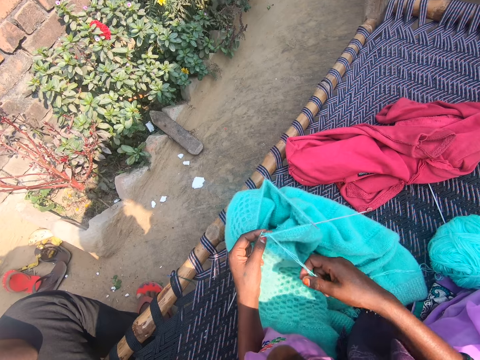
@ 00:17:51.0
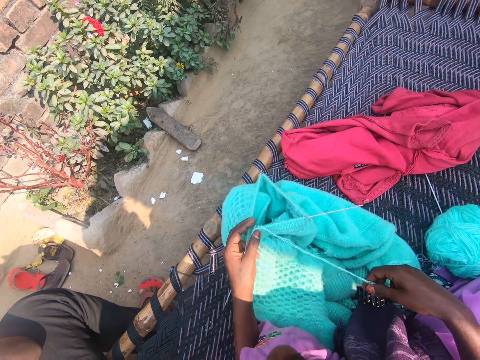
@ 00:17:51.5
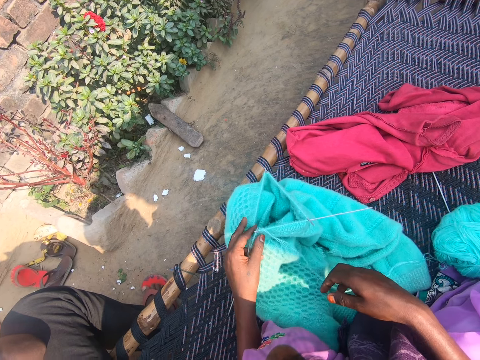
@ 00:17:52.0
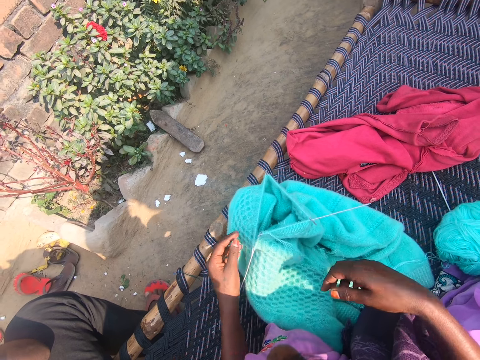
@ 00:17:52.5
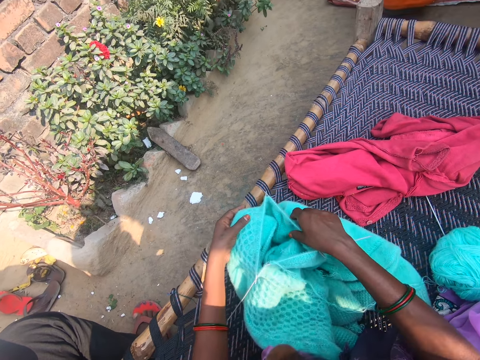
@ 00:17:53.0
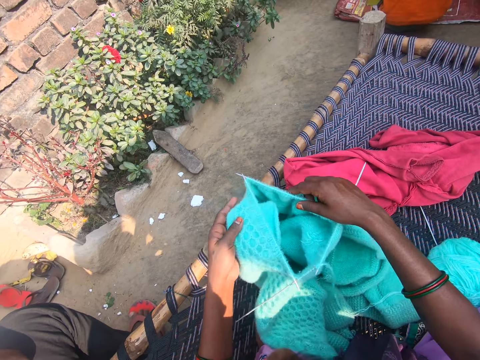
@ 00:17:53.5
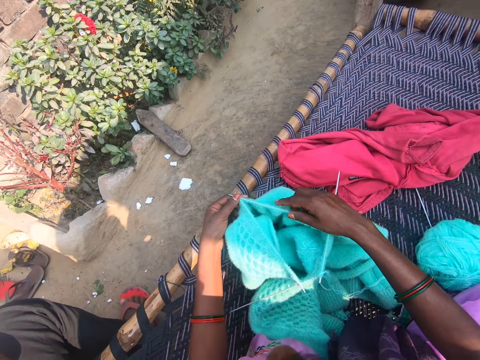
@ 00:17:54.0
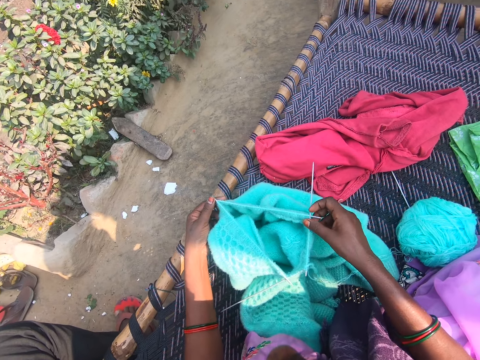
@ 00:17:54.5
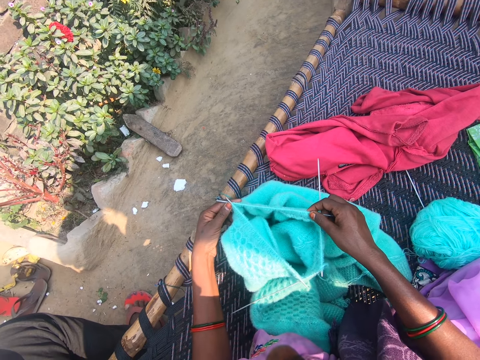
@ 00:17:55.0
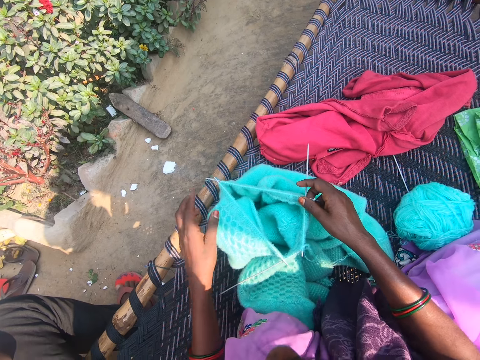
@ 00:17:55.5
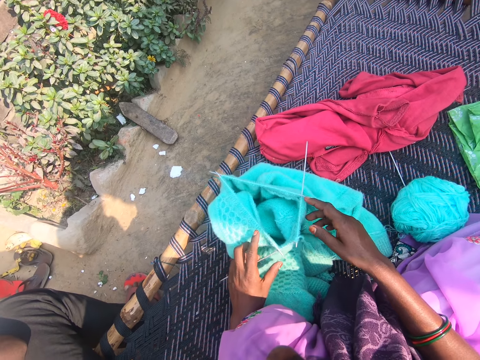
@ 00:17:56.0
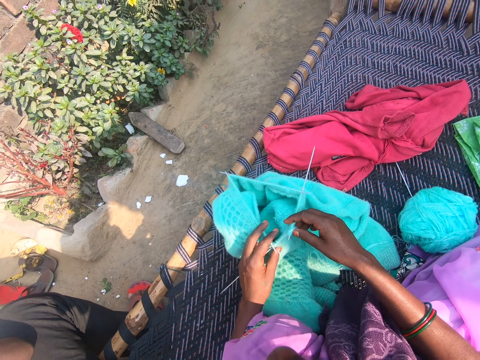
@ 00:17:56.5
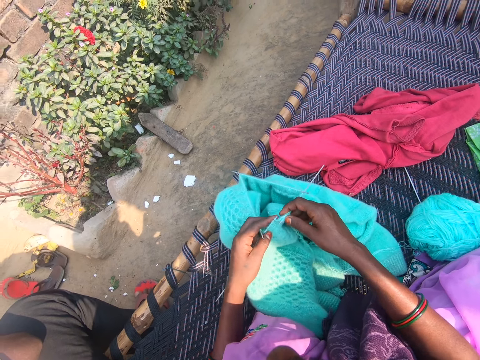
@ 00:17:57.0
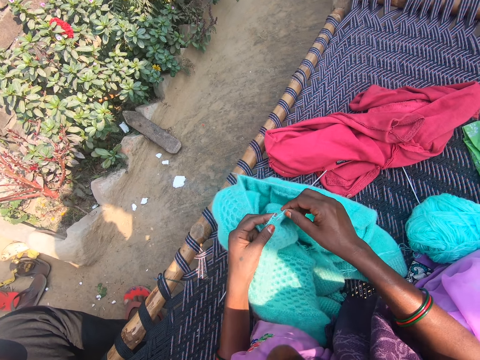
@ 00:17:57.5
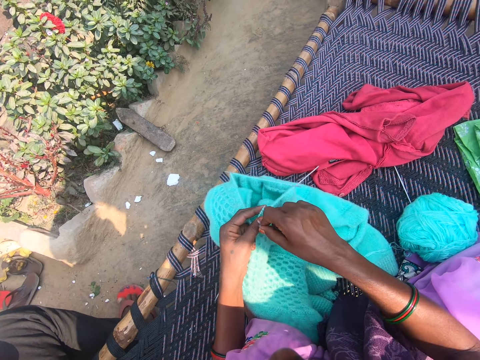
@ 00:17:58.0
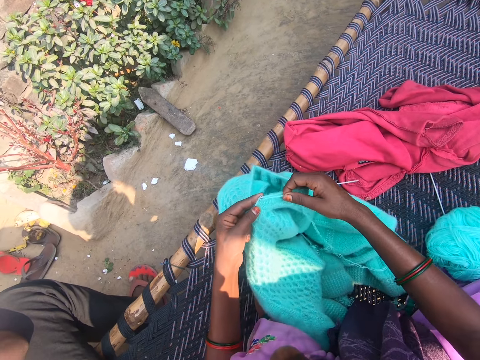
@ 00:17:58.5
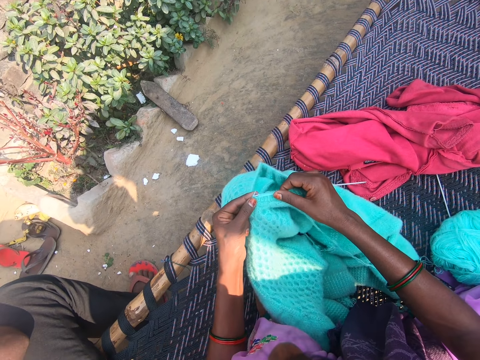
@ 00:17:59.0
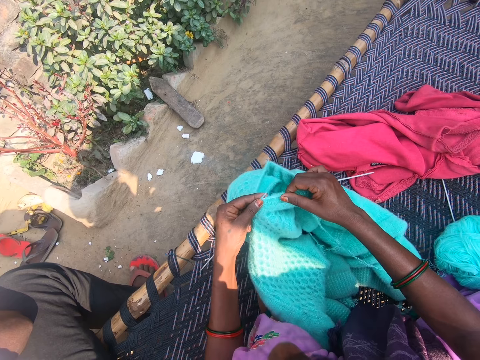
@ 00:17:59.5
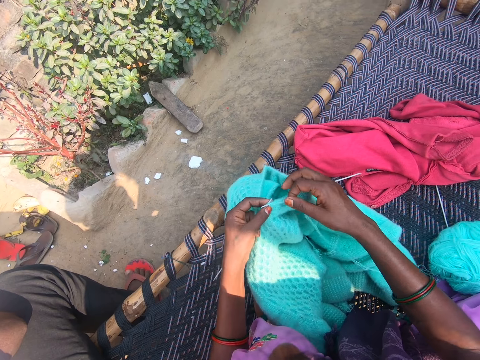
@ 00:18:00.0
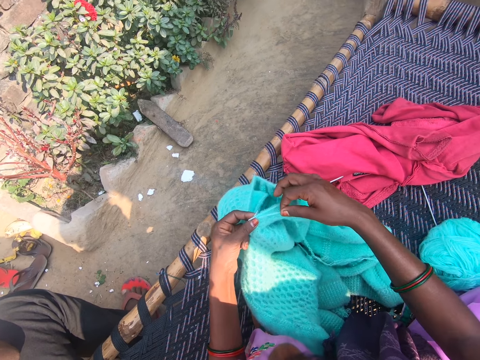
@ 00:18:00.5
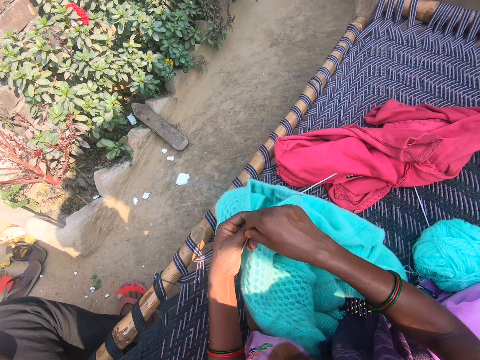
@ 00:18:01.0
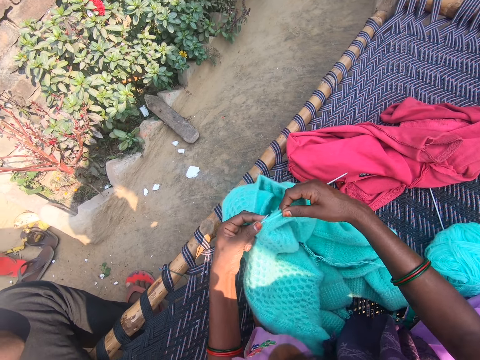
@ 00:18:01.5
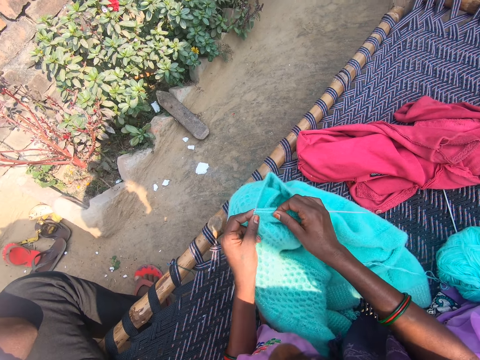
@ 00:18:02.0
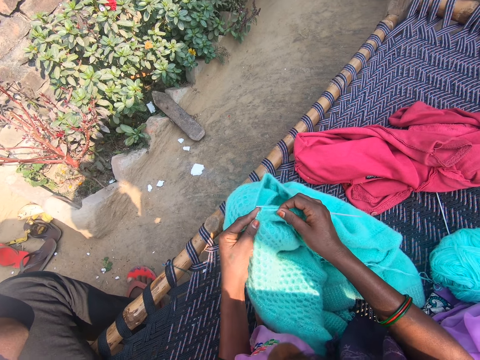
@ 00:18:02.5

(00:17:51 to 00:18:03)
The camera wearer drops the sweater and knitting pins on a woven bench. They adjust the sweater with both hands. They knit the sweater.

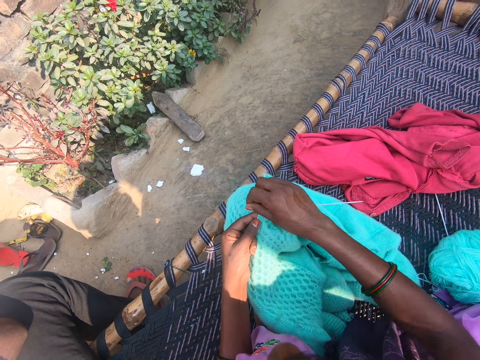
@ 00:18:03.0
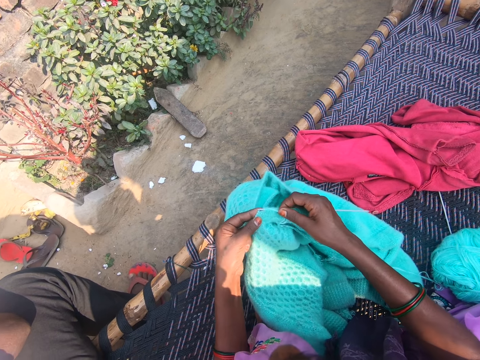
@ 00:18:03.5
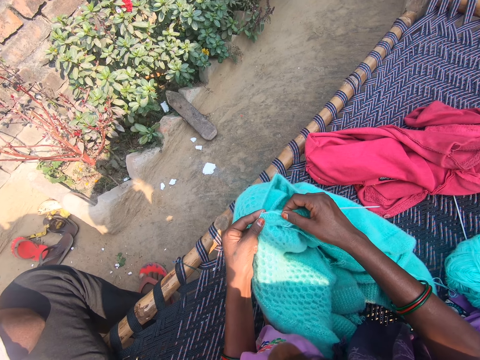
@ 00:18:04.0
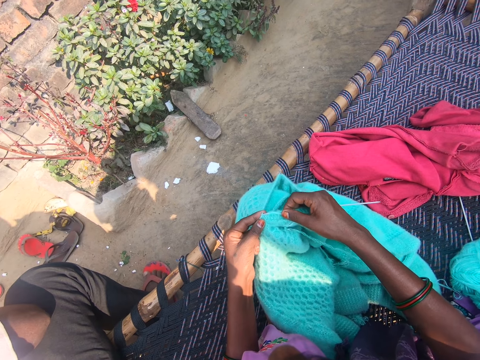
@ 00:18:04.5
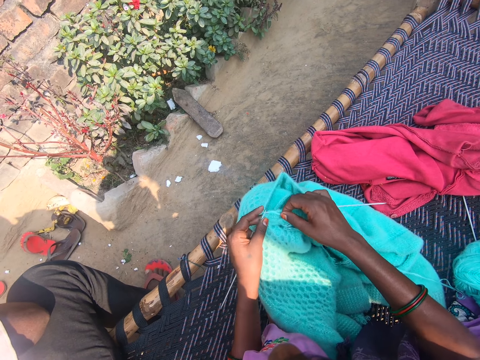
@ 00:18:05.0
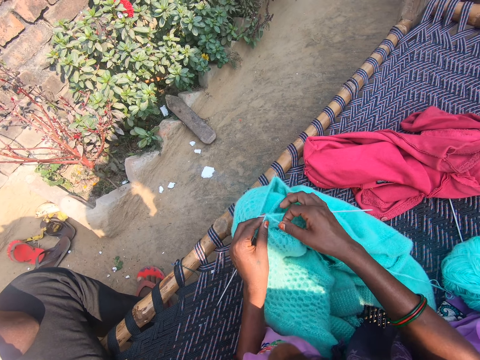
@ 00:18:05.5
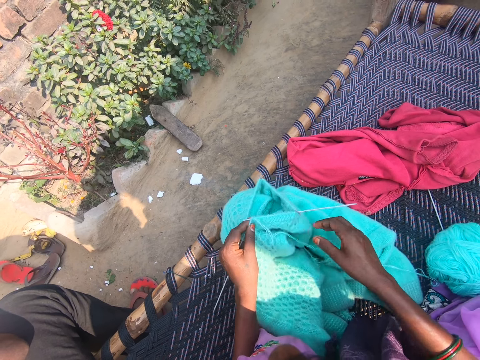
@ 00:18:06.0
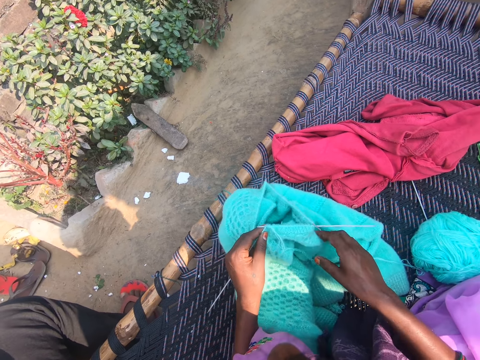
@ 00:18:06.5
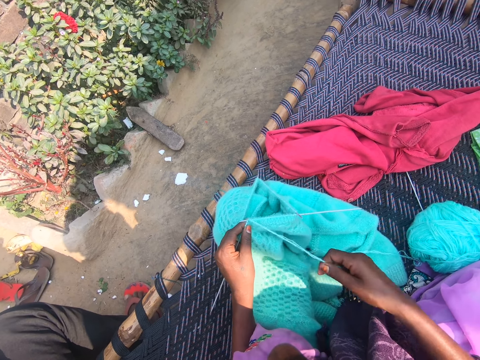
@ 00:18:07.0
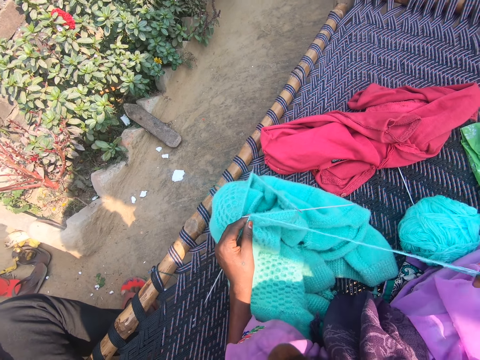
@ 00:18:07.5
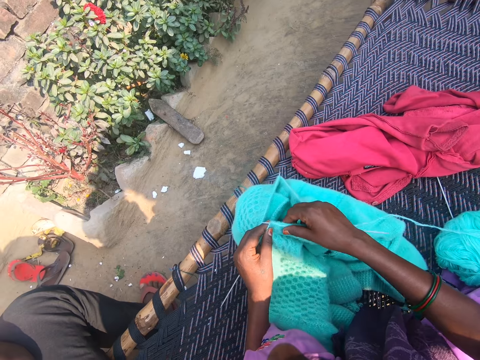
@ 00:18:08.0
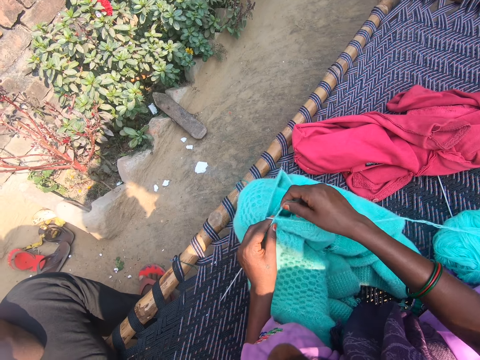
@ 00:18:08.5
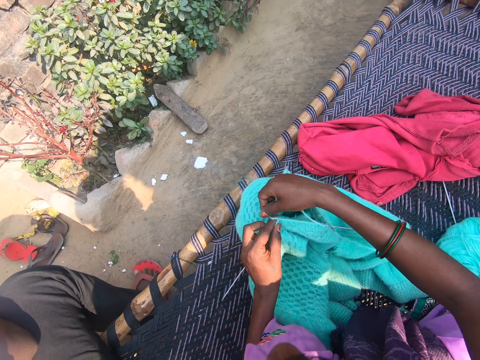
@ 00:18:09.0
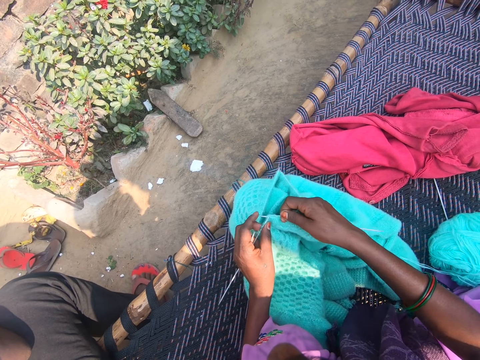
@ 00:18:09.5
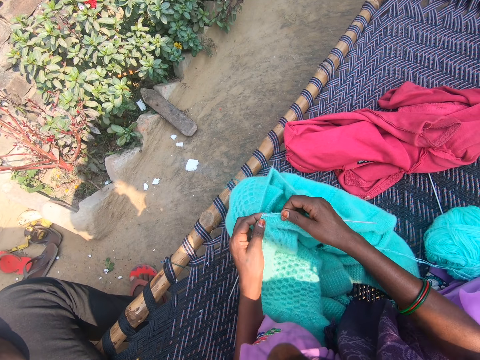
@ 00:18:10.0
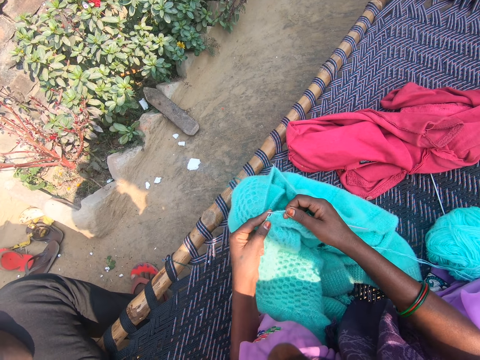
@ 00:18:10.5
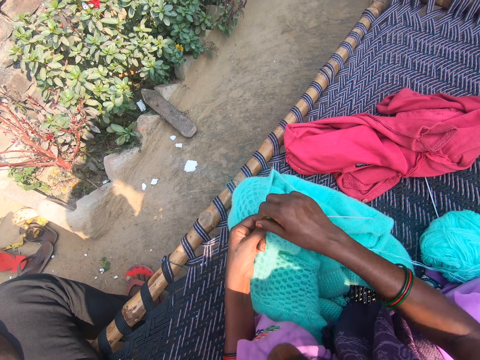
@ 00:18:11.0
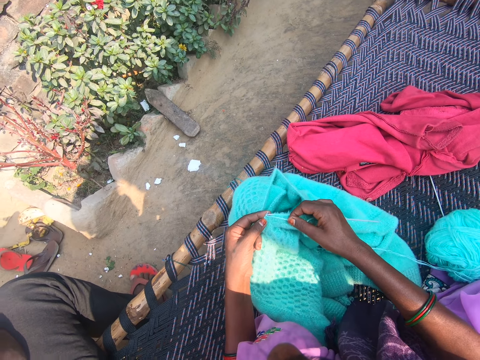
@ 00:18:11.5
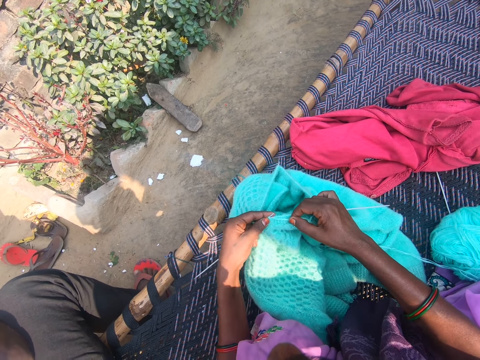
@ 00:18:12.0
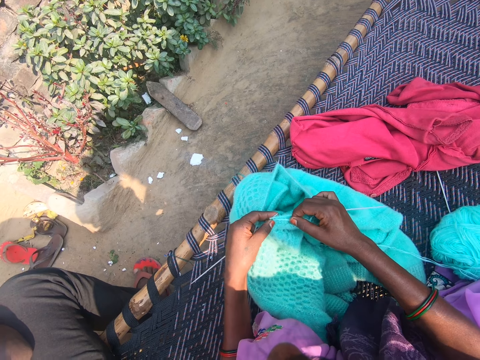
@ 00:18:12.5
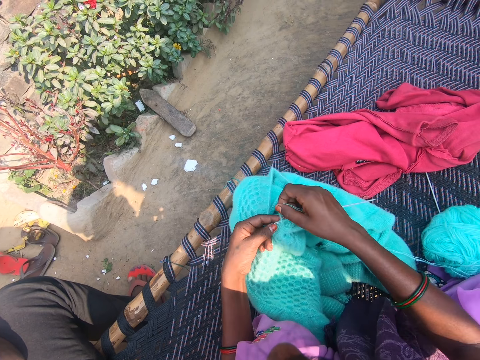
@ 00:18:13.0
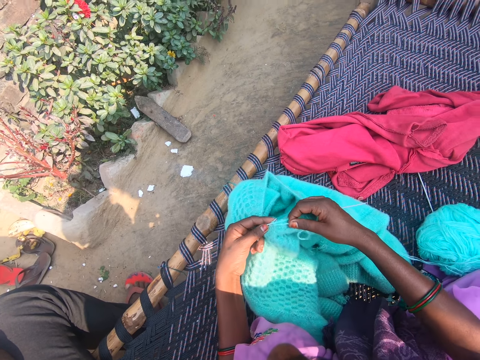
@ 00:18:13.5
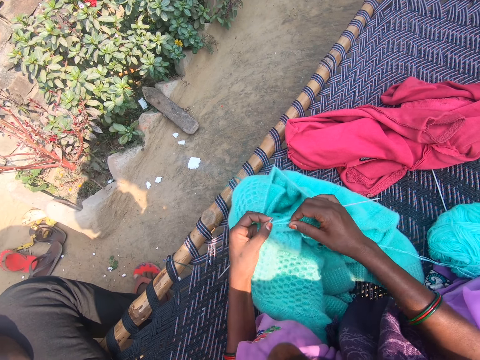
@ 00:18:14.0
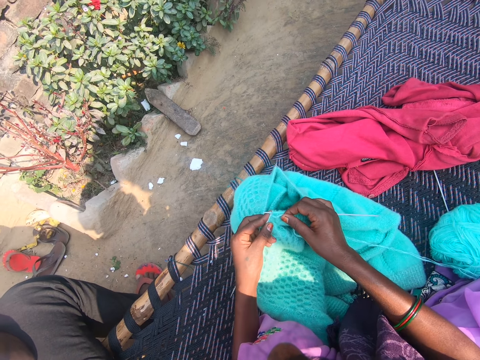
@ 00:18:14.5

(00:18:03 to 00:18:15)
The camera wearer pulls the yarn with her right hand. She knits the sweater.

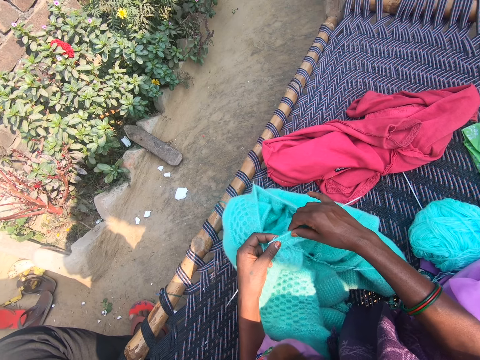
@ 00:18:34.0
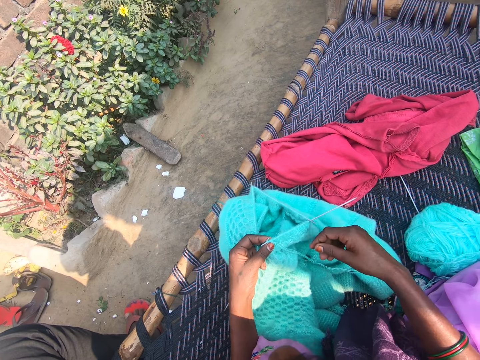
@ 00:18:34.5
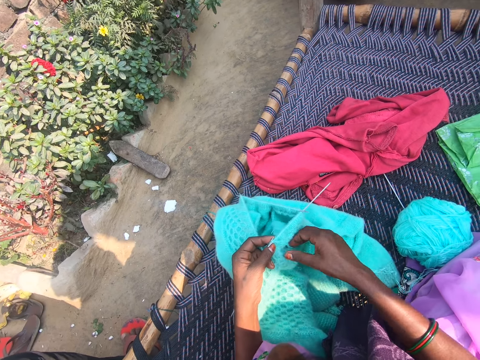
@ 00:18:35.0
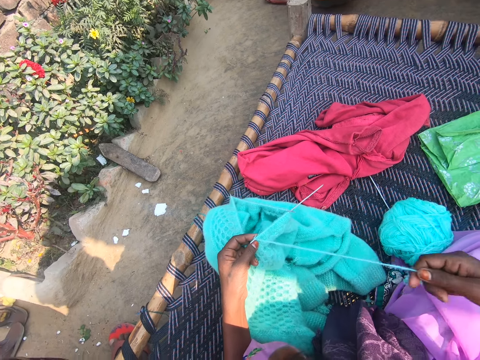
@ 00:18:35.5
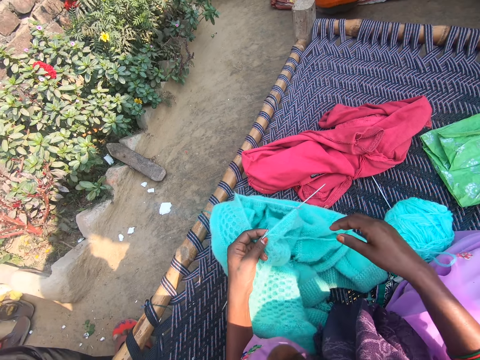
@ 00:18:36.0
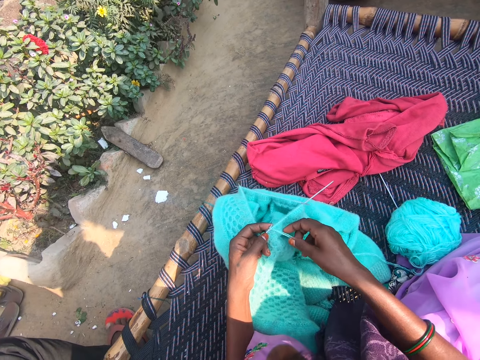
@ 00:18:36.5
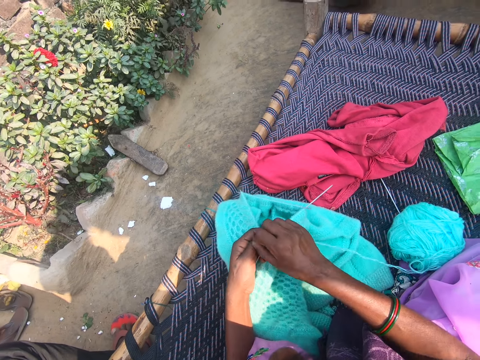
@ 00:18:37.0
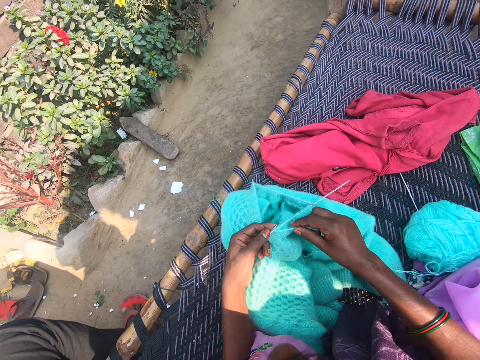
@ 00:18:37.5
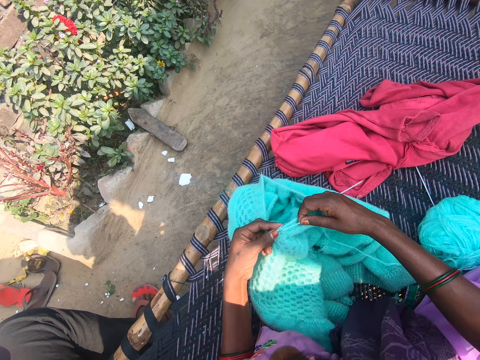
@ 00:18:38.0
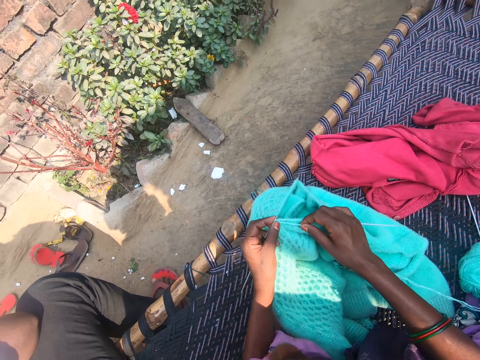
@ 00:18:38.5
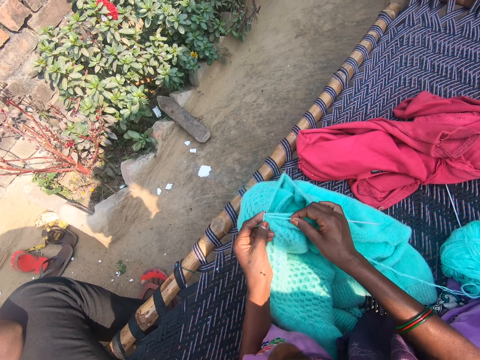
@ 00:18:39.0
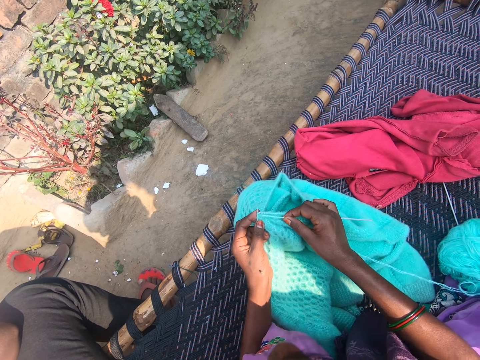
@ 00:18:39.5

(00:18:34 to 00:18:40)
The camera wearer pulls the yarn with her right hand. She spreads the string. She knits the sweater.
